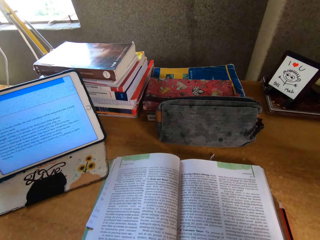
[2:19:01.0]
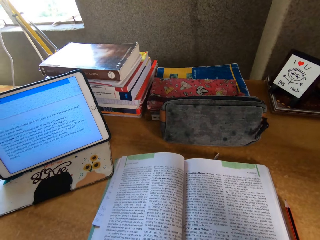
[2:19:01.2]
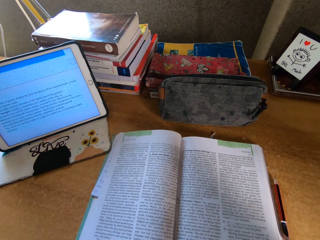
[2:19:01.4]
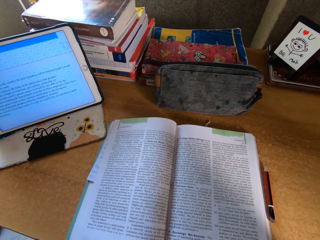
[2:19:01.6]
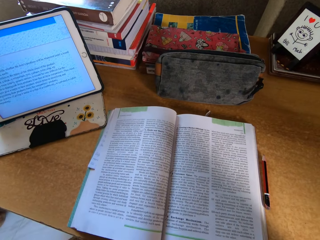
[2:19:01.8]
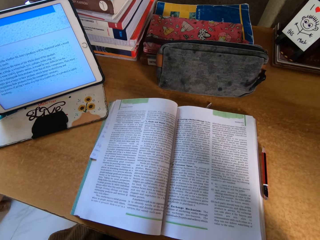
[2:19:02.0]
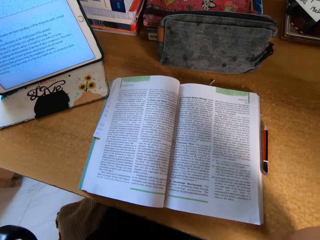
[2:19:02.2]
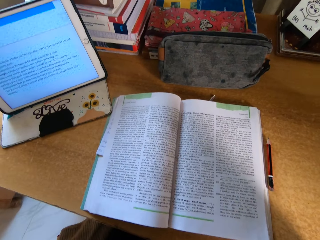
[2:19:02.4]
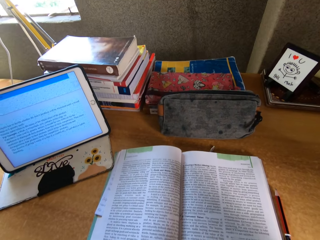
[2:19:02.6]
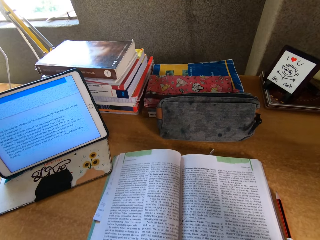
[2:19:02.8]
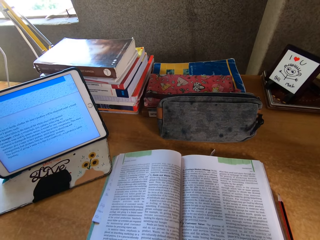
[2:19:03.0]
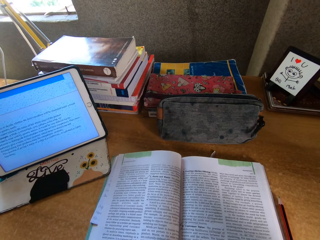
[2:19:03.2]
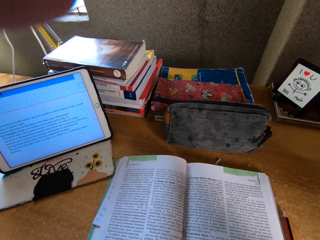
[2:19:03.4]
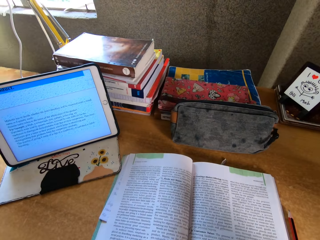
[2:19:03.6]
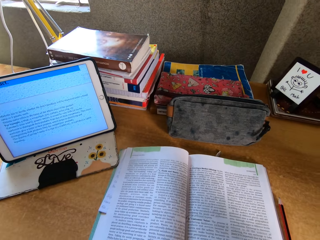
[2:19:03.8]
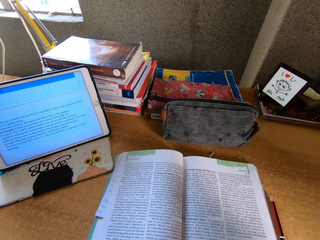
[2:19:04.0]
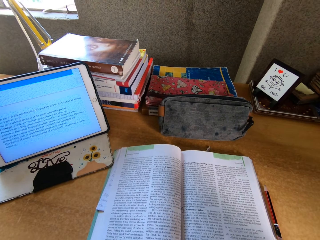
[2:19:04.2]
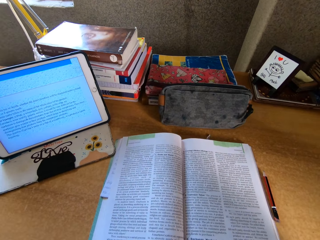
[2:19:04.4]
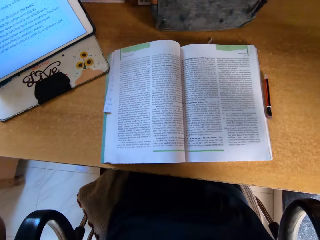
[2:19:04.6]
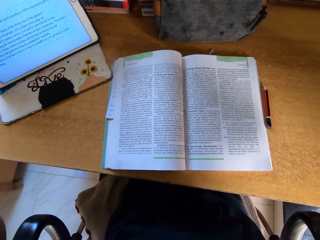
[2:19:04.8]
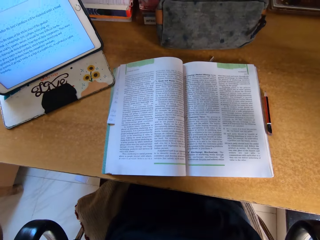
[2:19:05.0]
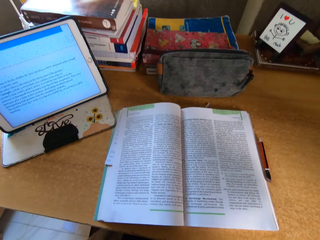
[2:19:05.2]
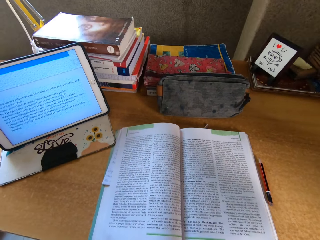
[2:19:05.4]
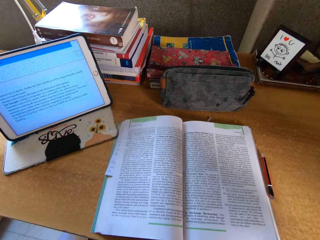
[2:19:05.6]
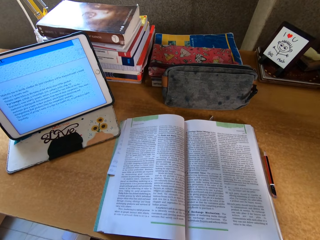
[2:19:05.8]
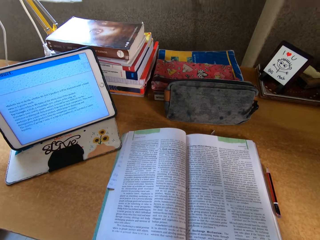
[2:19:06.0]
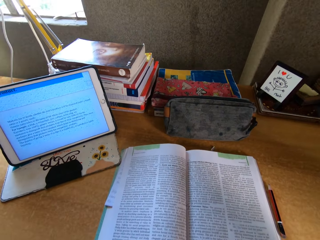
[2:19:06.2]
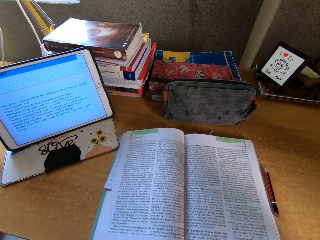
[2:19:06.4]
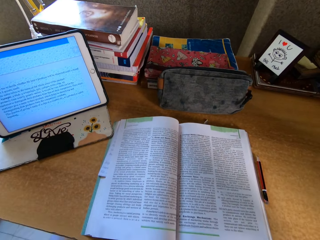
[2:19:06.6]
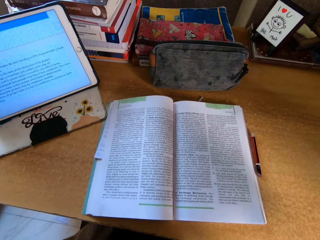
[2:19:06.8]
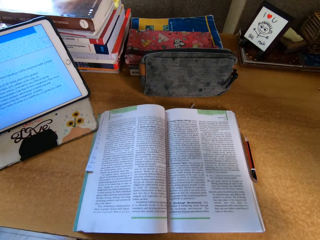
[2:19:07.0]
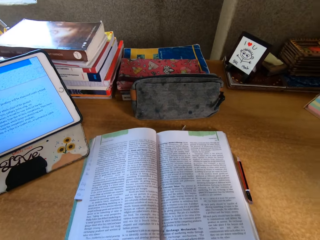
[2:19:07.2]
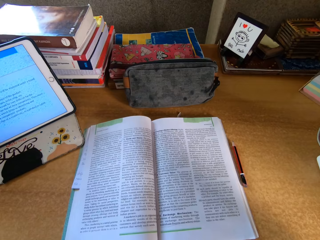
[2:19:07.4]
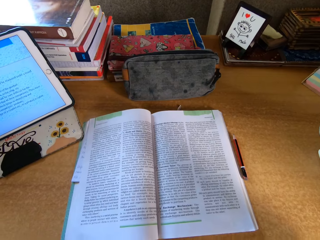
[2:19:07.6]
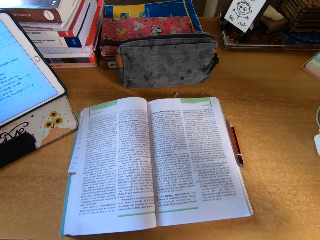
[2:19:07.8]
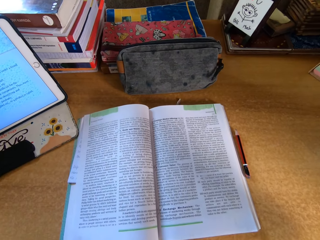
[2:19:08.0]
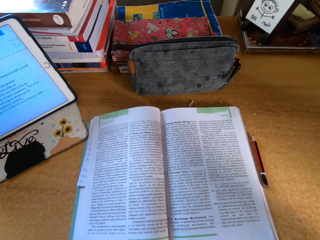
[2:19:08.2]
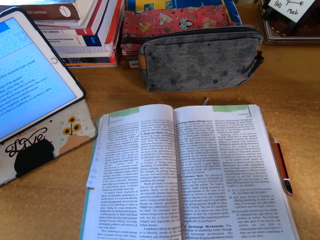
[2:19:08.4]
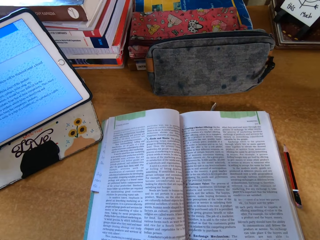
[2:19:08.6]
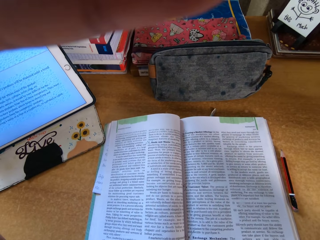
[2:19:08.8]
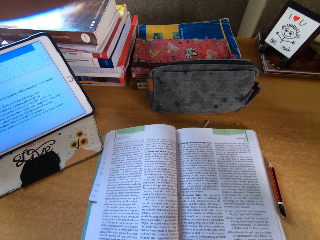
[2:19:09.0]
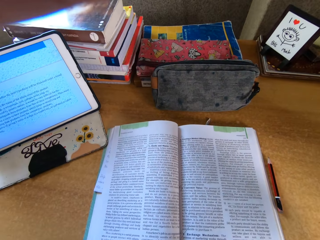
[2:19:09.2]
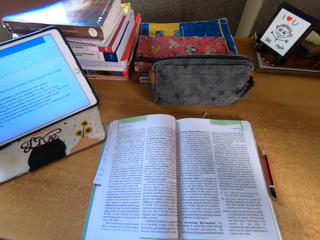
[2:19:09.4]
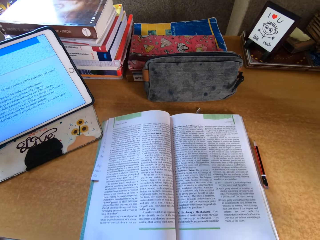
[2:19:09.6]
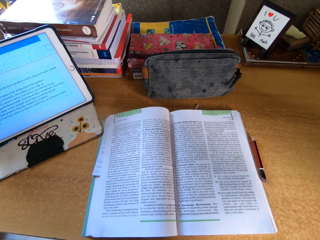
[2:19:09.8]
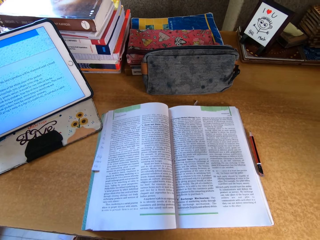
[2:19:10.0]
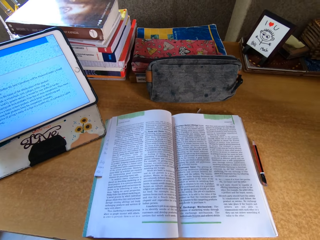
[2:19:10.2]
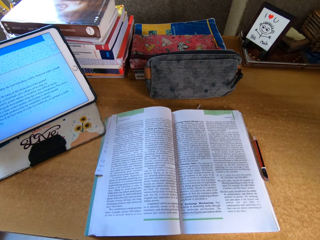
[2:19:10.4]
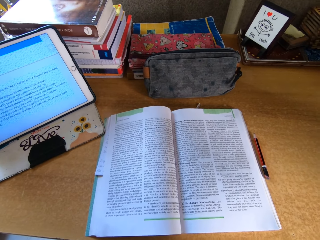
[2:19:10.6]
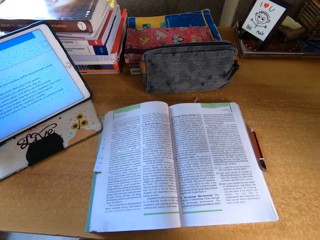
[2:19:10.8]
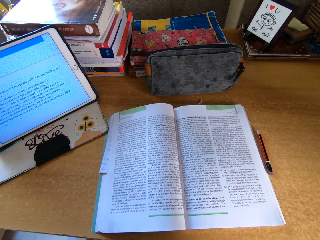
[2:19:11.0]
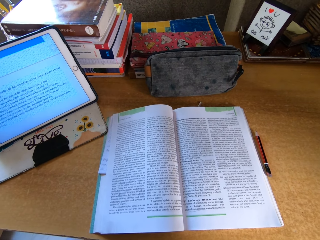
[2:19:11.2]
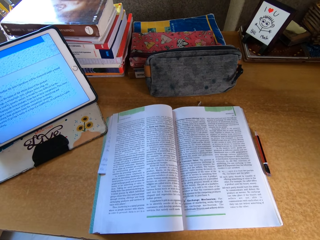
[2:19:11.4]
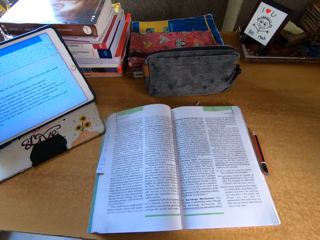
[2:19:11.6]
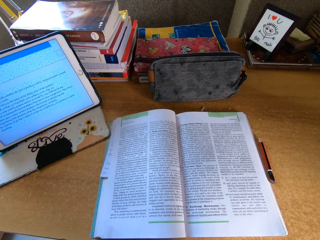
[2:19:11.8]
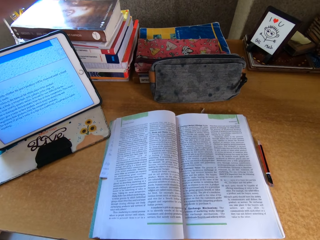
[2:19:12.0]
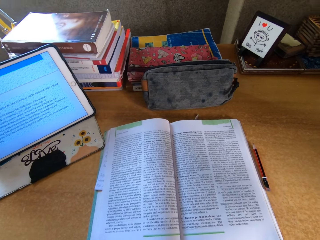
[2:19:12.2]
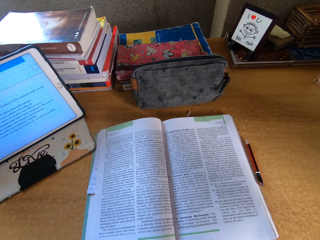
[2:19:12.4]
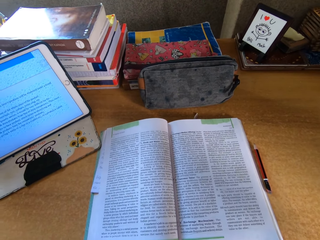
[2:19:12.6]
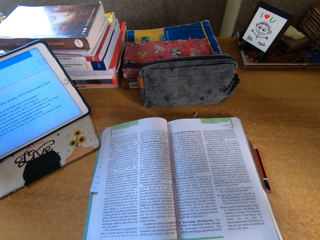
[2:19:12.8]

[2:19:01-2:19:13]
The camera wearer looks around.

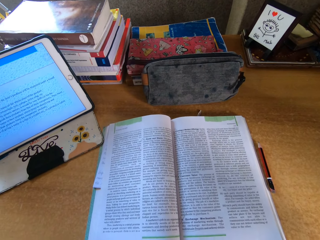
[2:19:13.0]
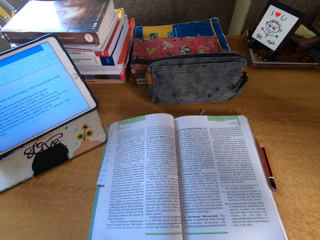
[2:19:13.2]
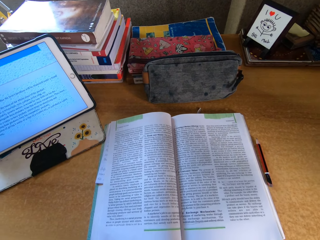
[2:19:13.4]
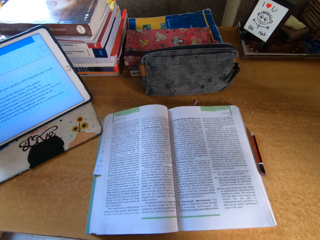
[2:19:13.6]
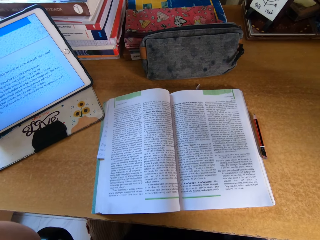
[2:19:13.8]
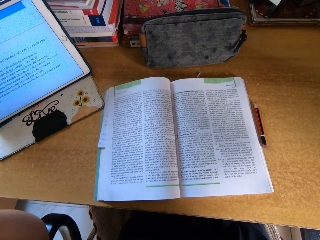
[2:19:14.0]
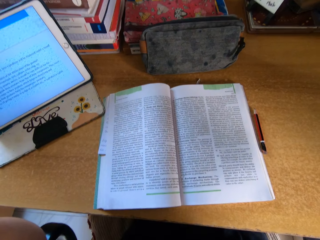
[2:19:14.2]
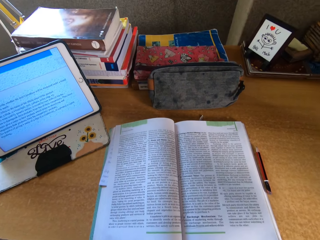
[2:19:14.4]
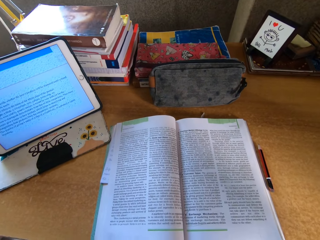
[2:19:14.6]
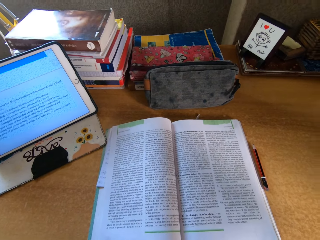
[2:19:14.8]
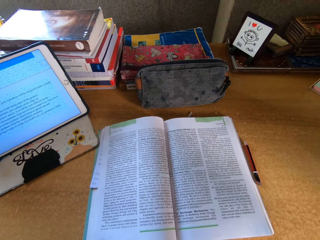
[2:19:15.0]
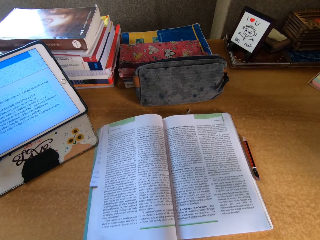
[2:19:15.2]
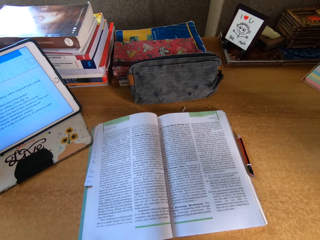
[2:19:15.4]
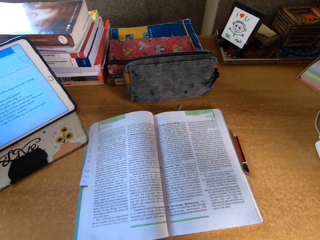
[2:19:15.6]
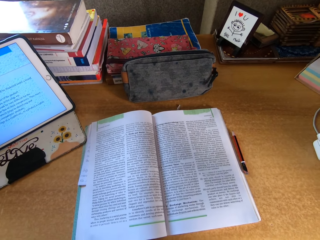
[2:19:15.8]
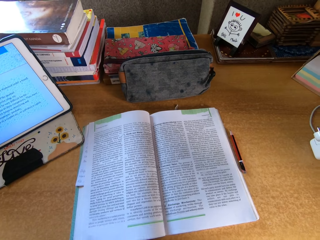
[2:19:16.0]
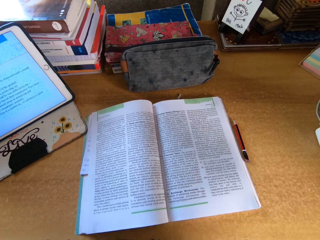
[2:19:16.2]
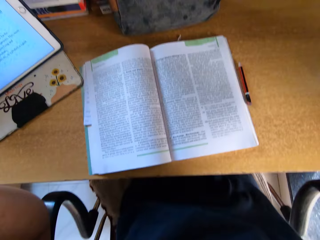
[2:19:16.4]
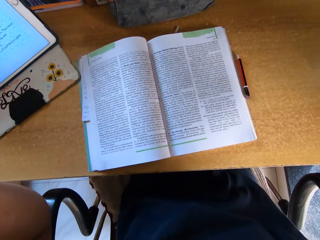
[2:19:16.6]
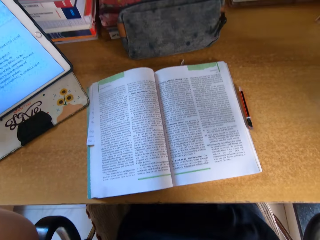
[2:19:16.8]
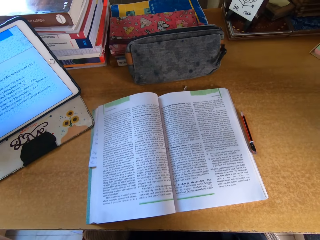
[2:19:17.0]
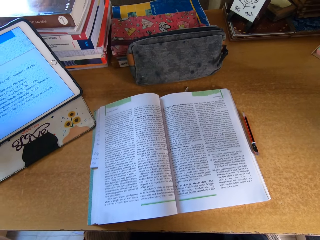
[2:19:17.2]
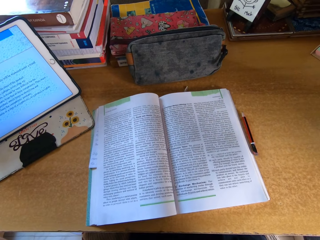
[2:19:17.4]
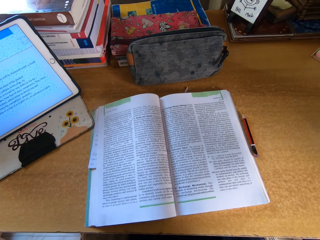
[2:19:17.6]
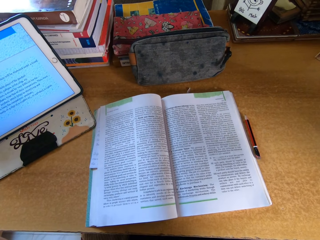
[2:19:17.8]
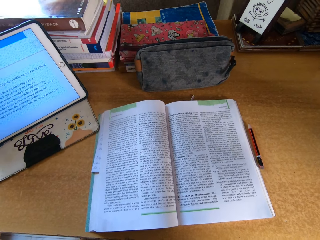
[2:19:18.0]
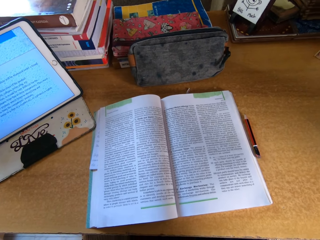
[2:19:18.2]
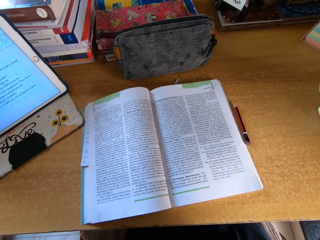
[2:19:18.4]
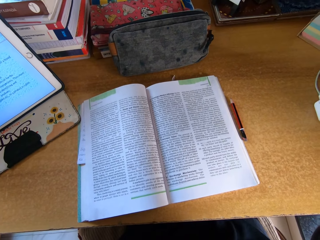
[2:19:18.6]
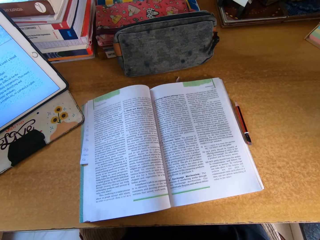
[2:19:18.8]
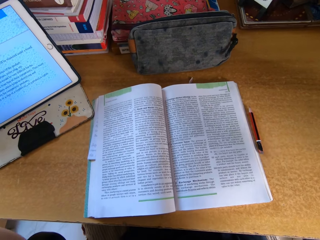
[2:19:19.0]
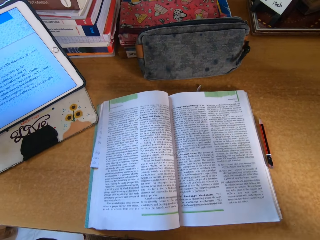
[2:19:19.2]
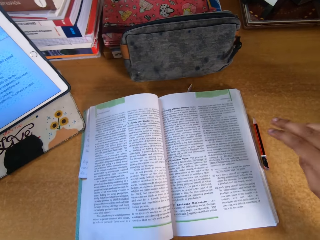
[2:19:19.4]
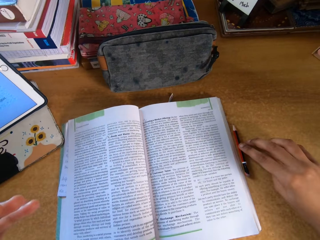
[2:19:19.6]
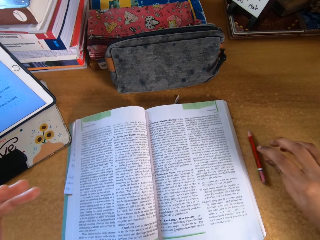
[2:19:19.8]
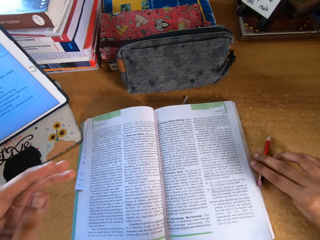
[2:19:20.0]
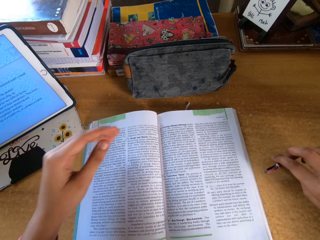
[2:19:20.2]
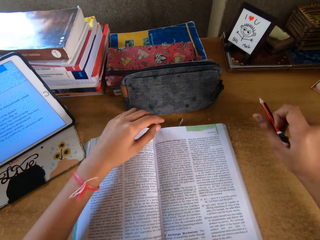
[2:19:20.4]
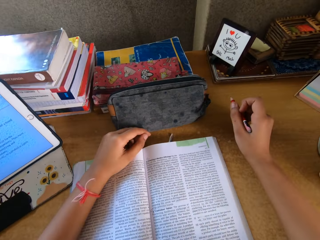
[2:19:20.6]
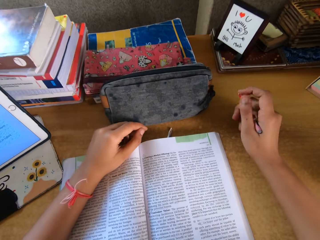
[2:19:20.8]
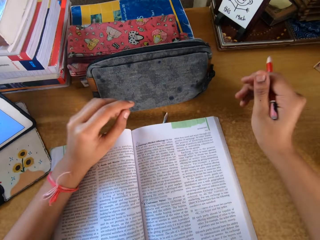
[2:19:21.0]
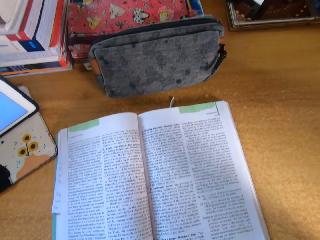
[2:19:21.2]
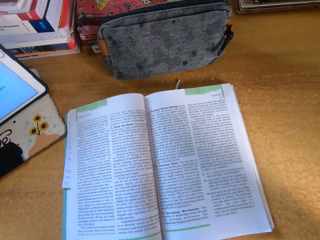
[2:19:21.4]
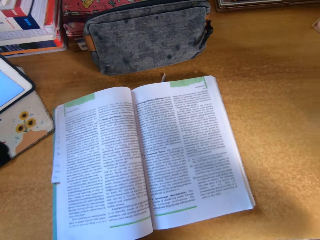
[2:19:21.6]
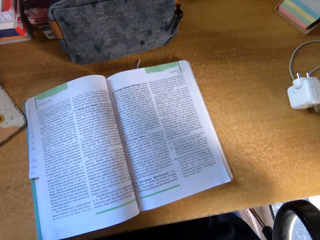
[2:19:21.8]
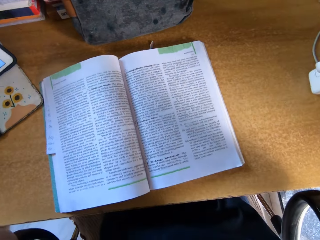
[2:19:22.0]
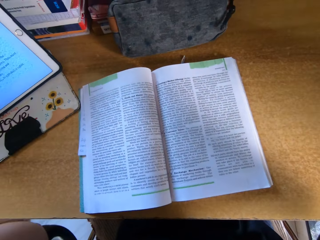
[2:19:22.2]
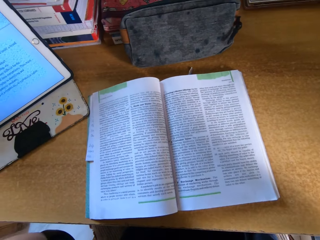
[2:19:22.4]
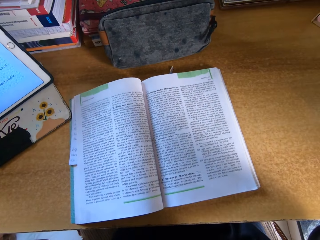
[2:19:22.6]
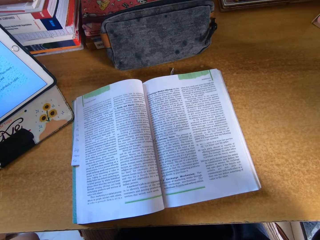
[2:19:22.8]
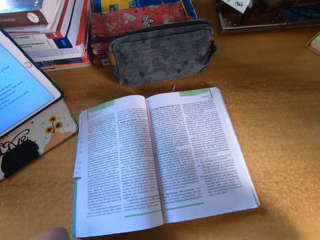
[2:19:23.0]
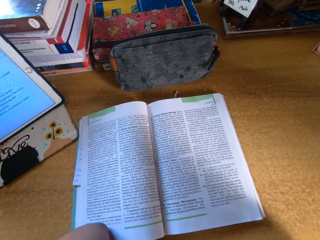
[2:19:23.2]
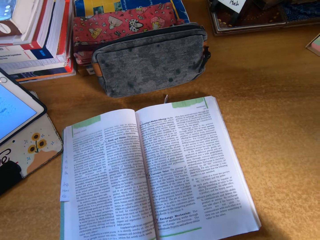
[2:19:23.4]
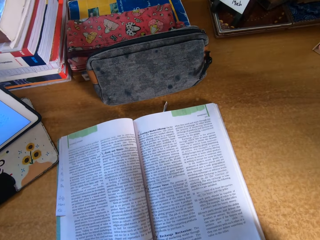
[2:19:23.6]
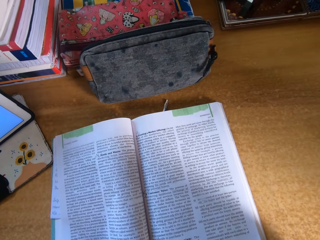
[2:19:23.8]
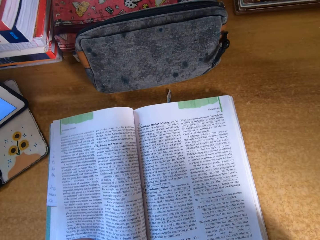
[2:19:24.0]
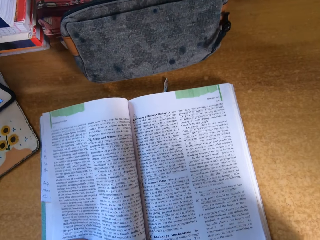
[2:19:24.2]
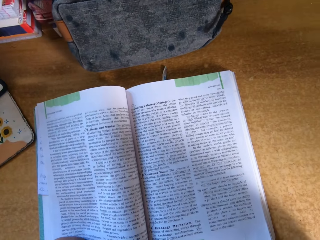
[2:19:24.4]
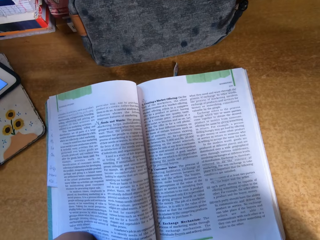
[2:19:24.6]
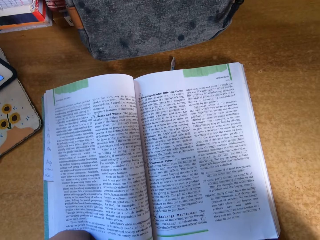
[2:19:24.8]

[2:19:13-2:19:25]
The camera wearer picks up a pencil. She moves her hands. She moves her hands again.
